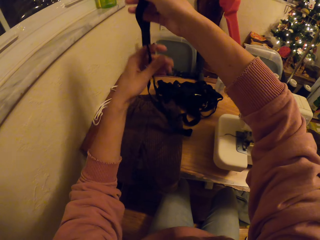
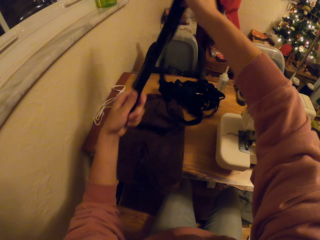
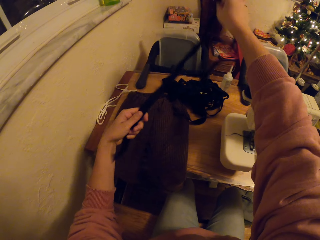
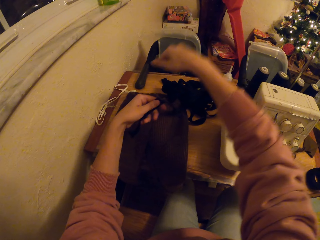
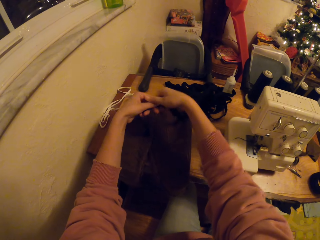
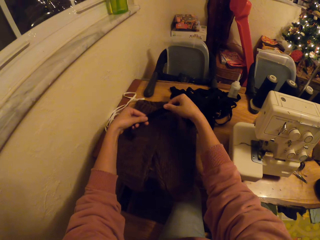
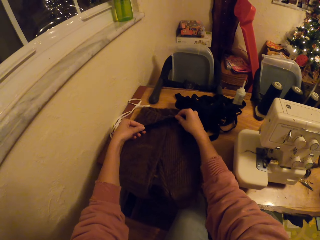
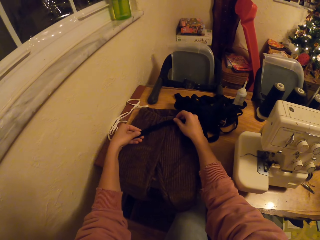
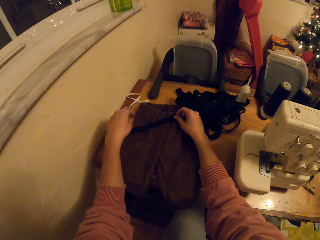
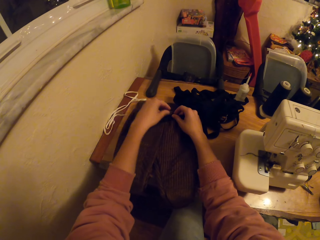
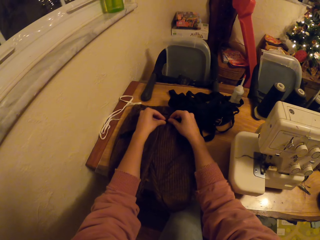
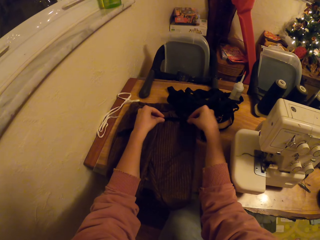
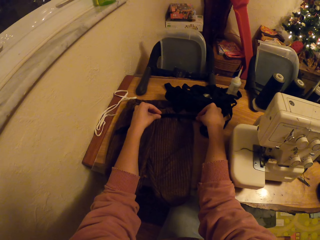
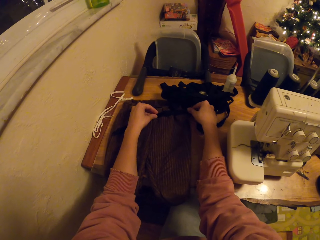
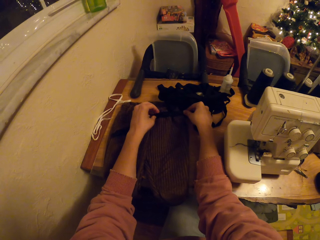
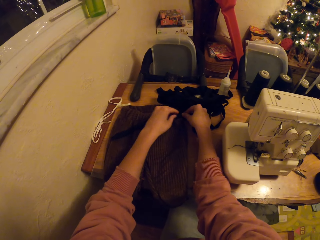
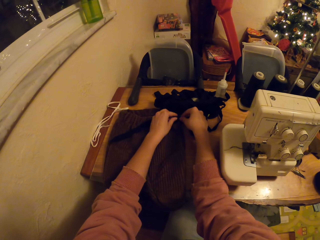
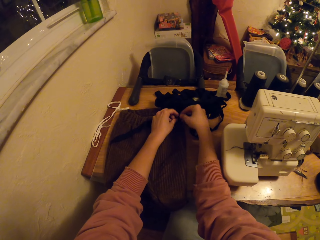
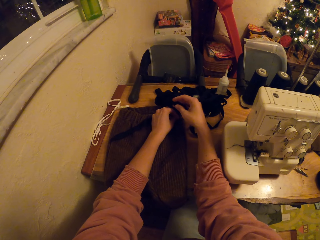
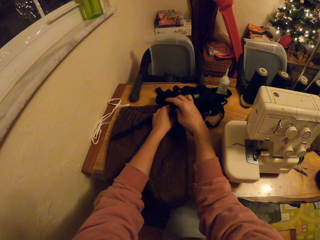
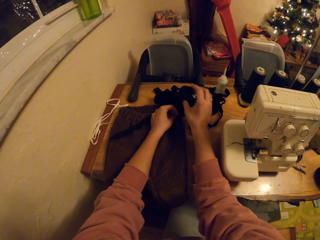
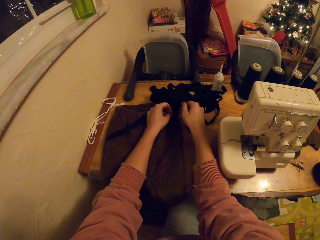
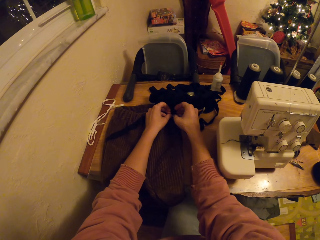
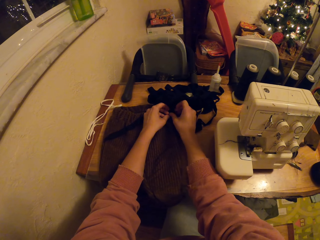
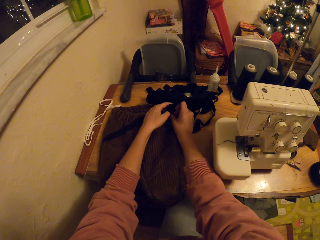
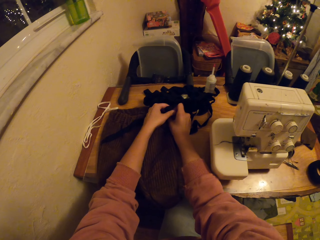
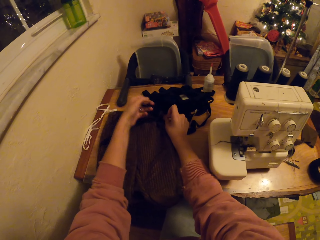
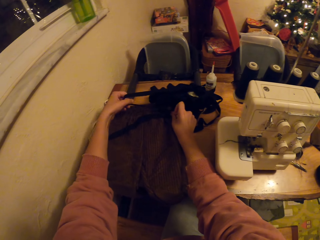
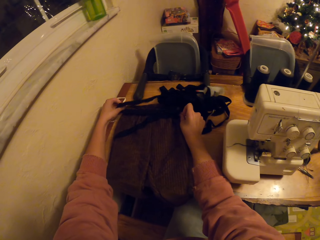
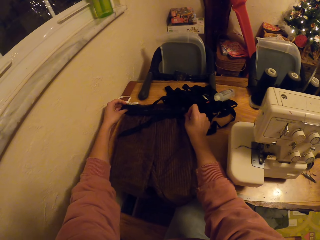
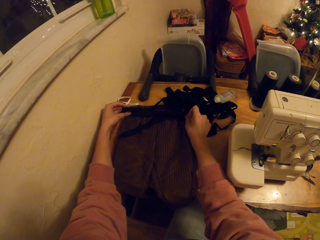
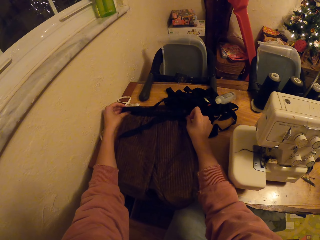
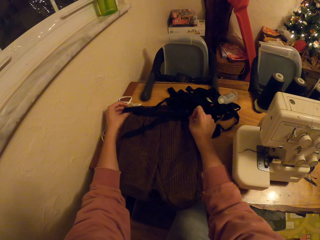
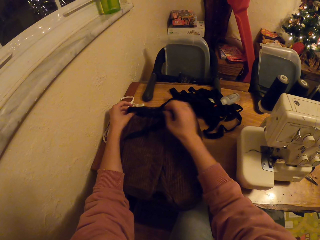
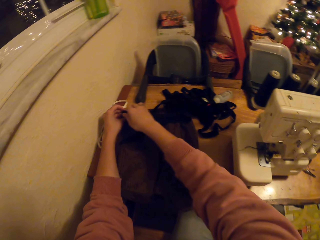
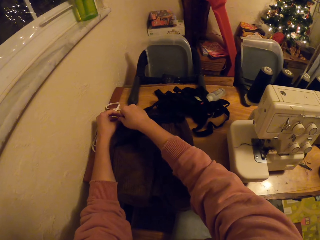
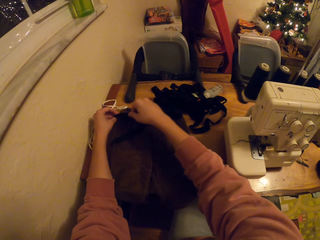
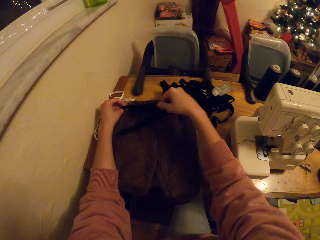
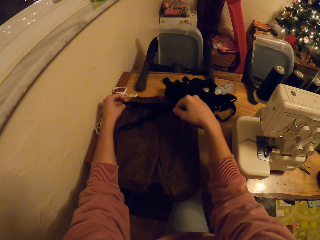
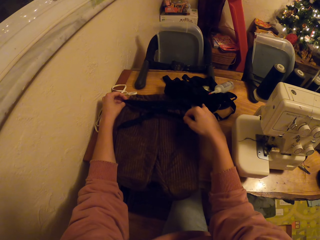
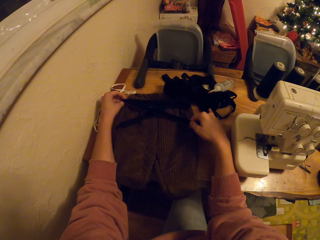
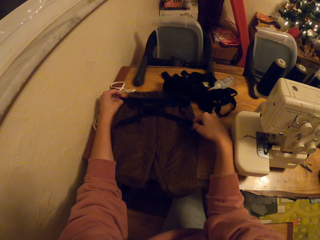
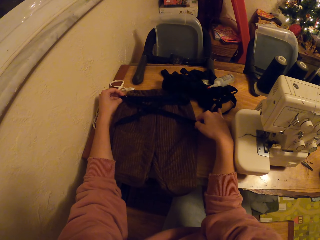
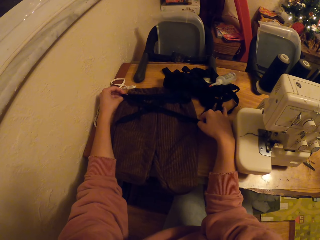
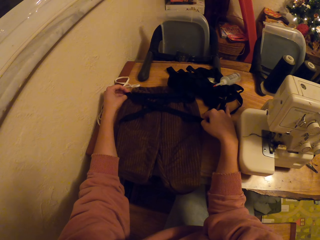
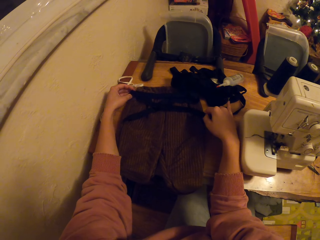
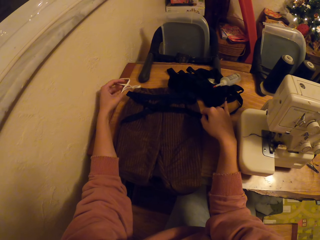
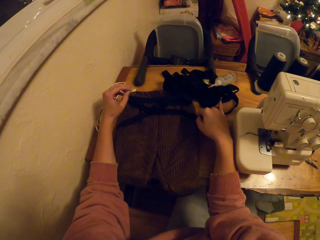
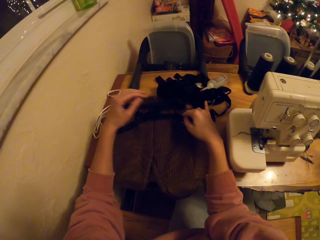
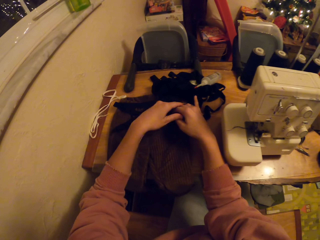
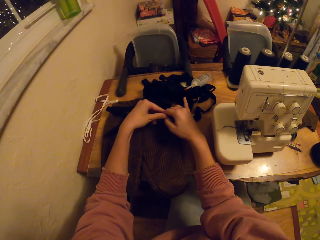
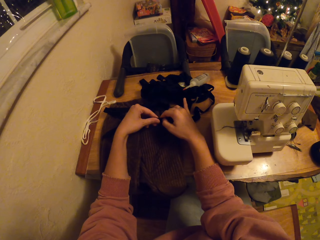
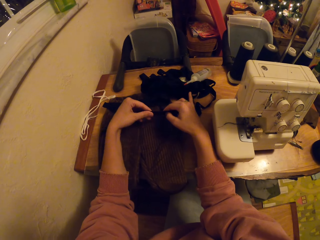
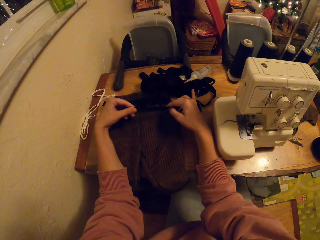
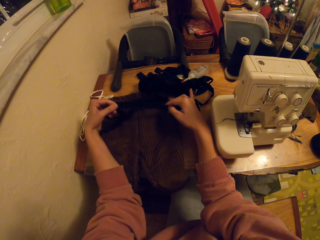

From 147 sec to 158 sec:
The camera wearer measures the cloth. They measure the yarn on the trouser.

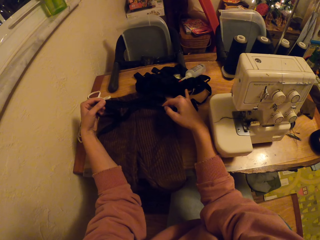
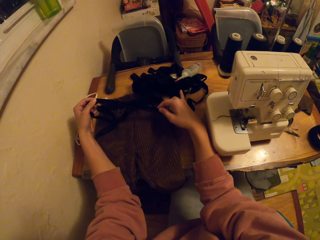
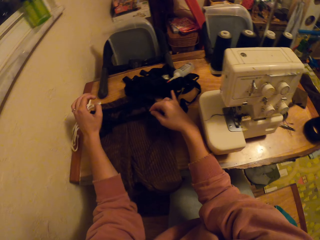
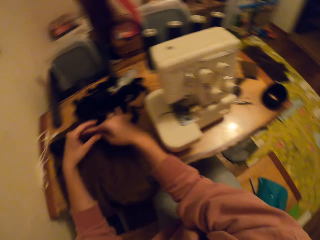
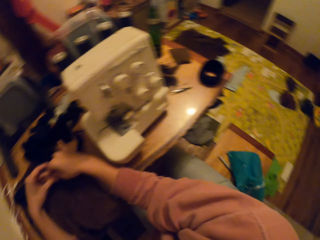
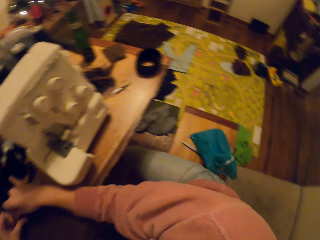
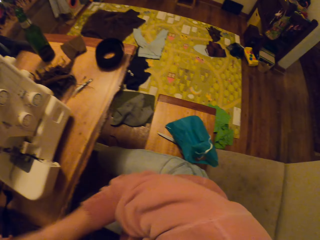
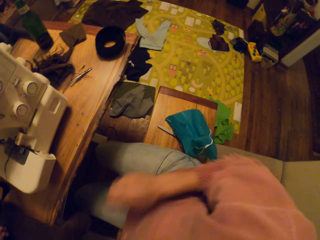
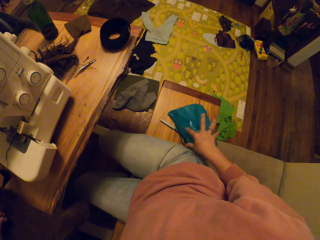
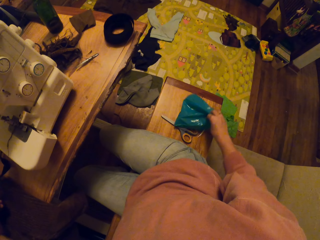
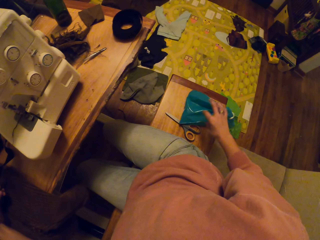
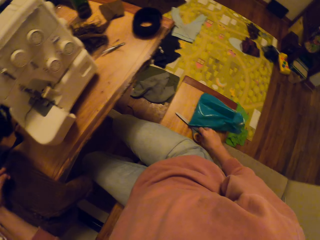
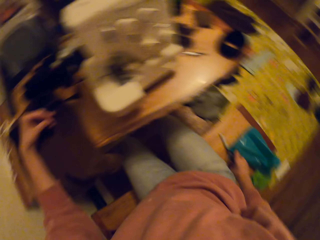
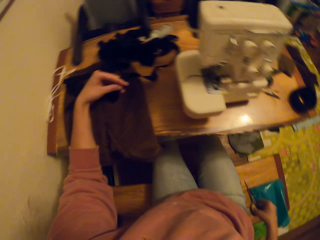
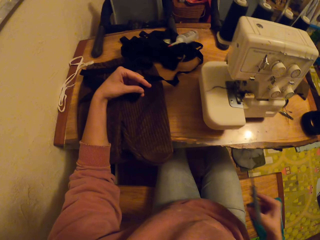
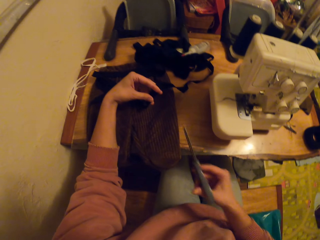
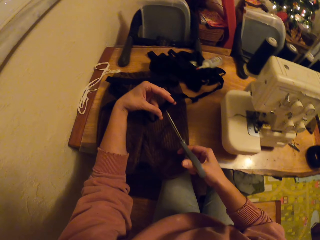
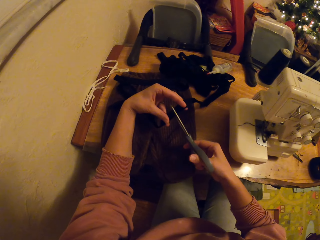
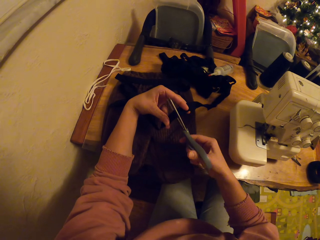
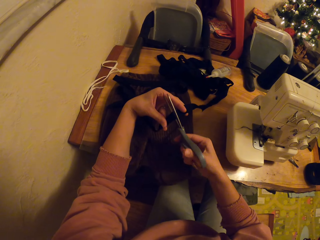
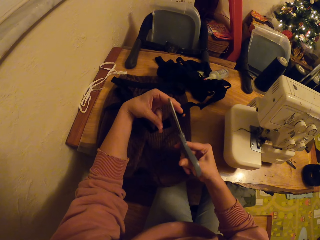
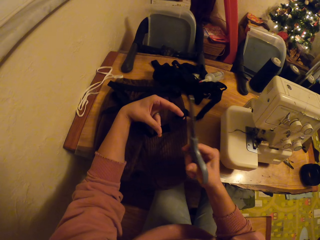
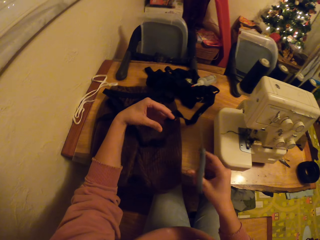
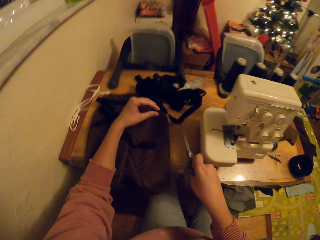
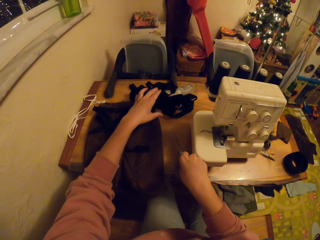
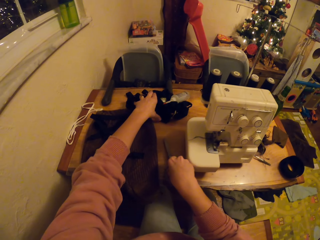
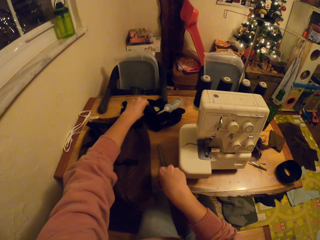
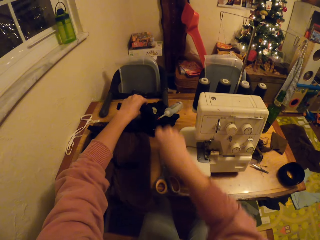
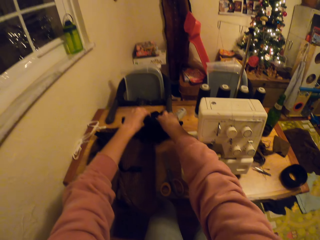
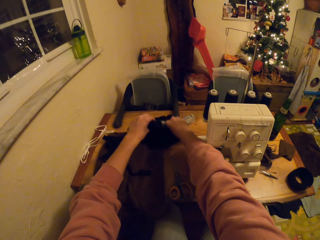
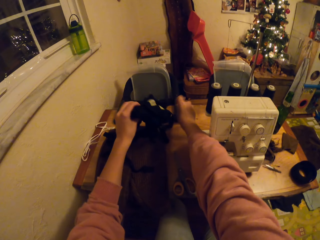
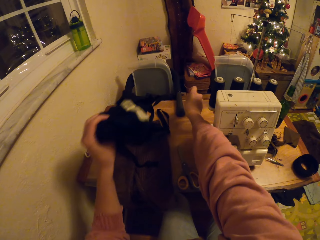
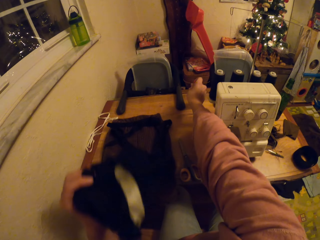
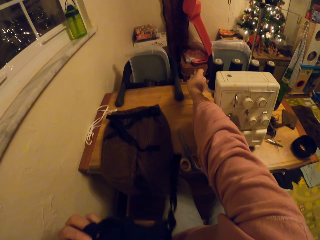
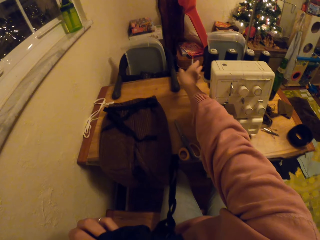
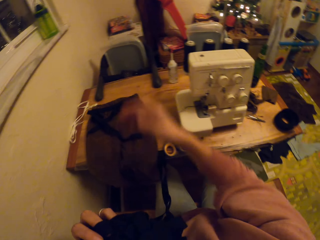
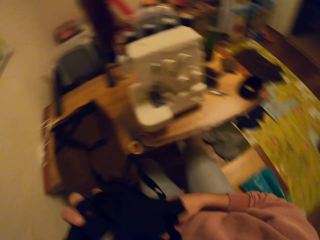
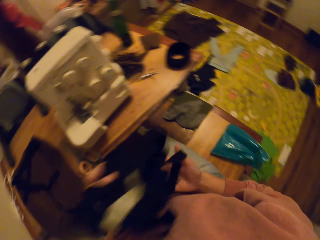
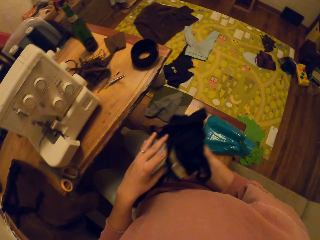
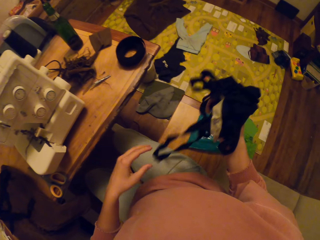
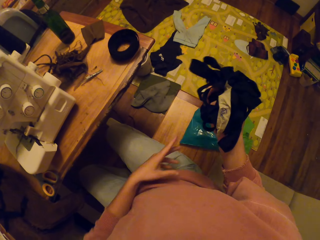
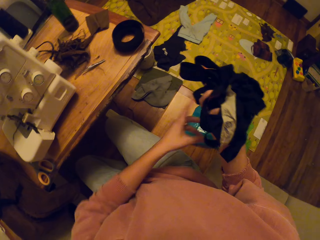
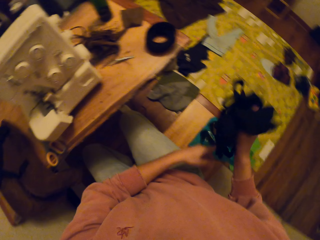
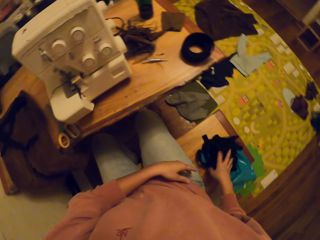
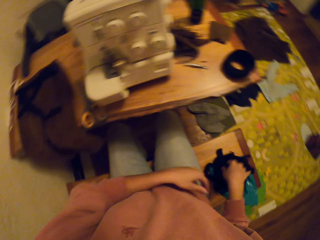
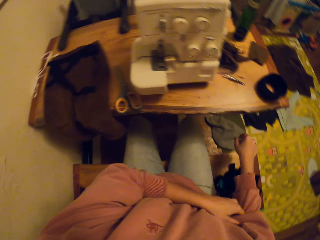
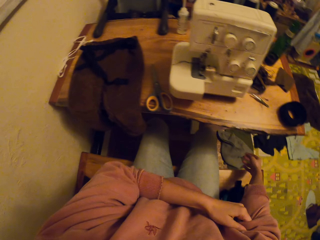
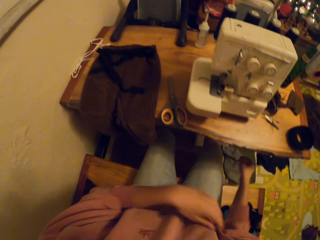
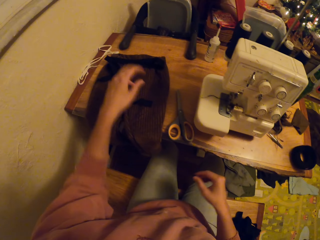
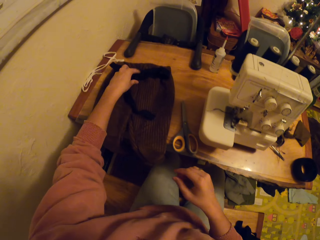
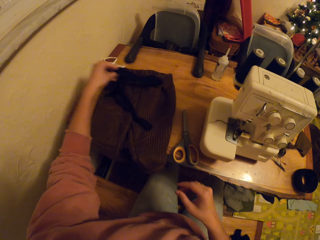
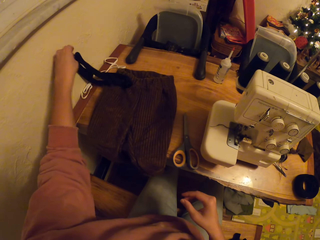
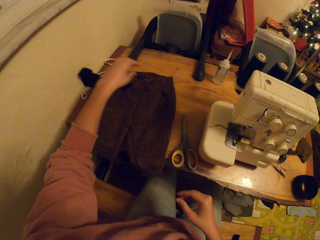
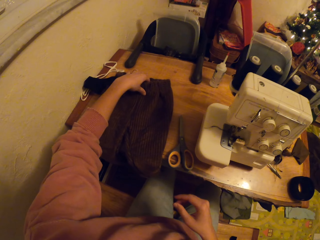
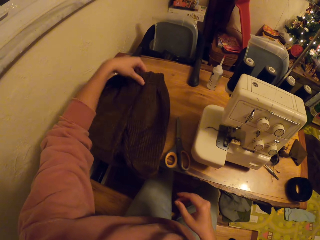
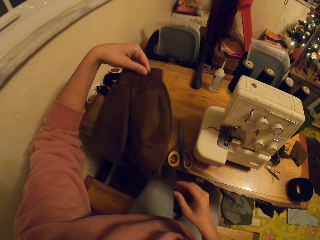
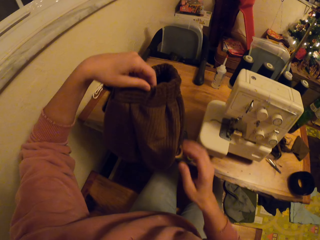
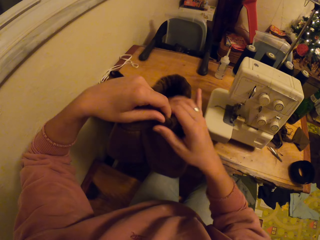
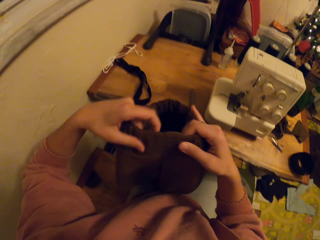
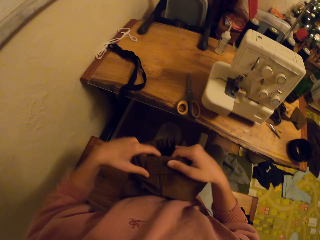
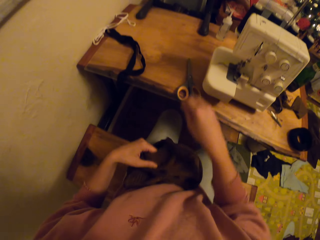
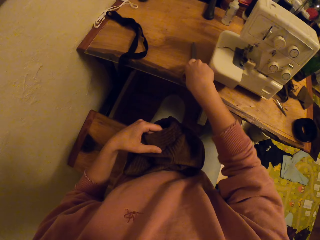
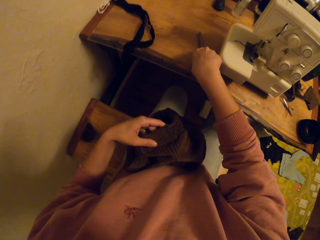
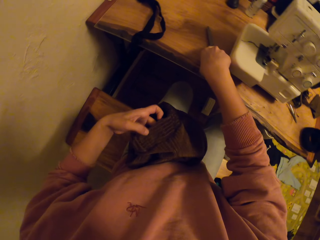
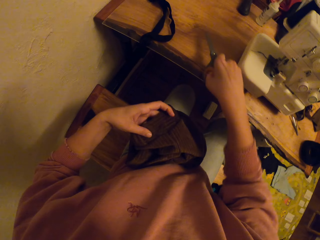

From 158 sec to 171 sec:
The camera wearer takes the scissors on the bench. They cut the yarn cord. They put down the scissors. They pick up a bunch of cloth string. They put down the cloth. They pick up the cloth string and put down the cloth string. They pick up the cloth.
